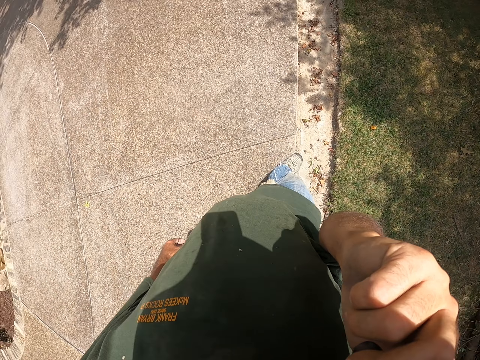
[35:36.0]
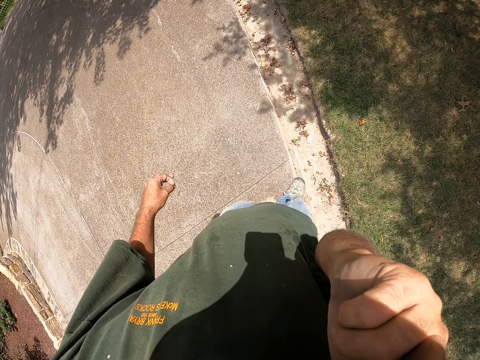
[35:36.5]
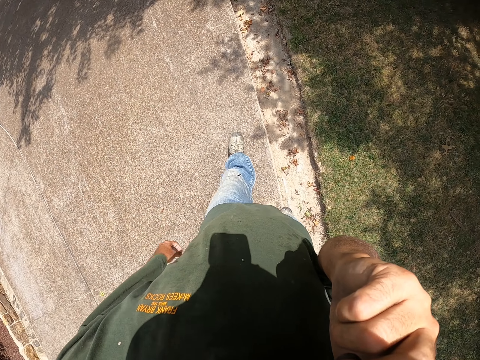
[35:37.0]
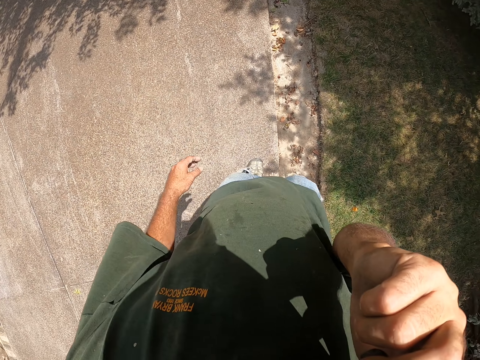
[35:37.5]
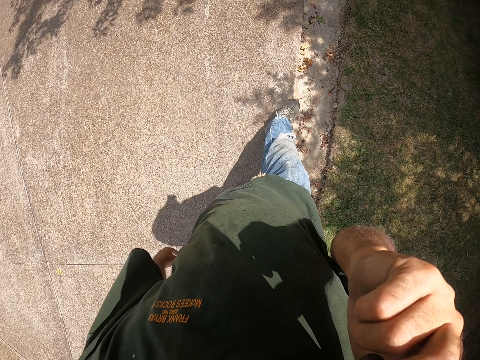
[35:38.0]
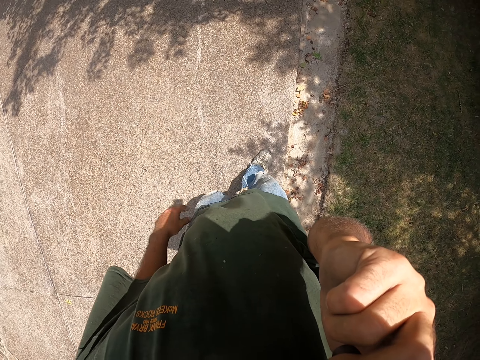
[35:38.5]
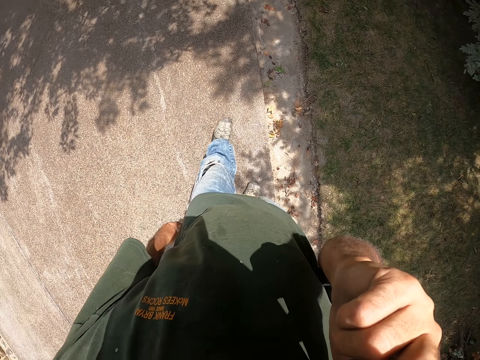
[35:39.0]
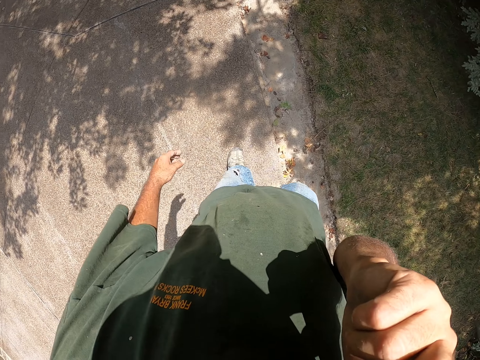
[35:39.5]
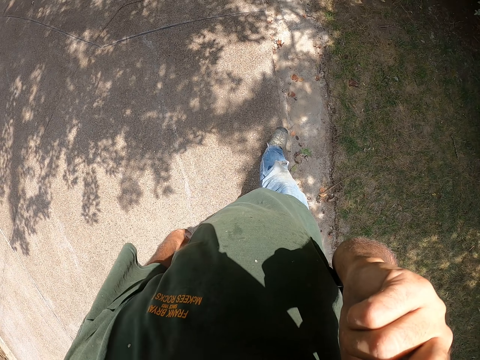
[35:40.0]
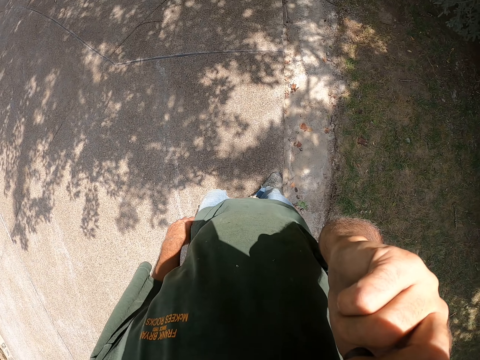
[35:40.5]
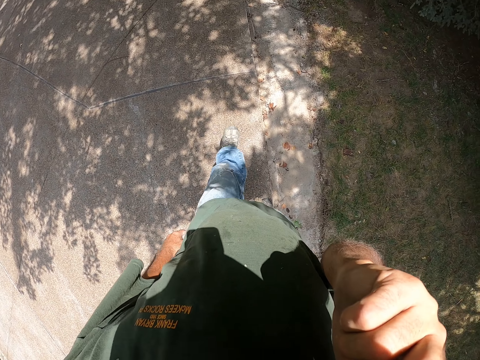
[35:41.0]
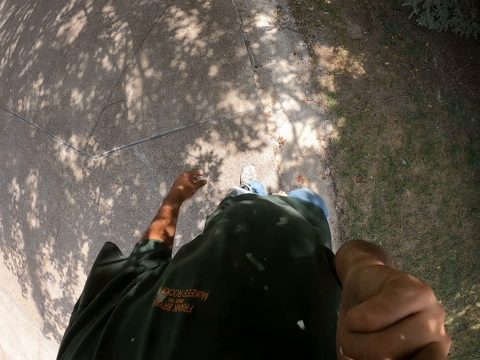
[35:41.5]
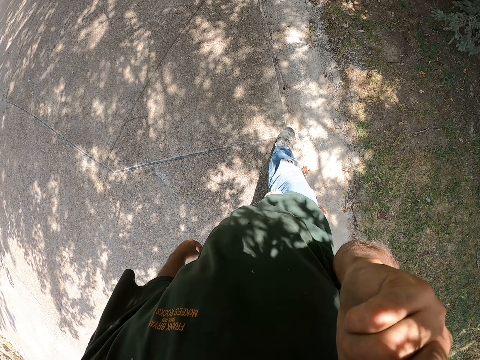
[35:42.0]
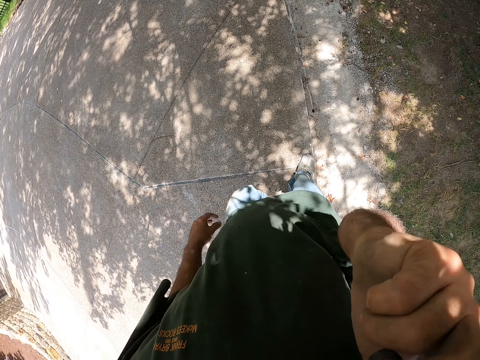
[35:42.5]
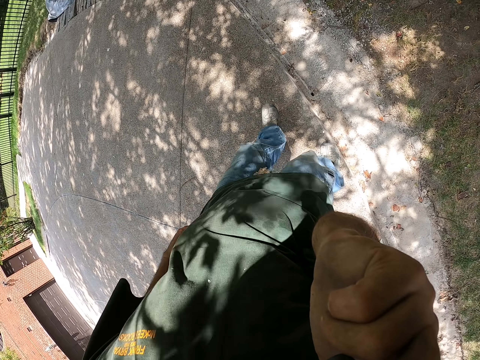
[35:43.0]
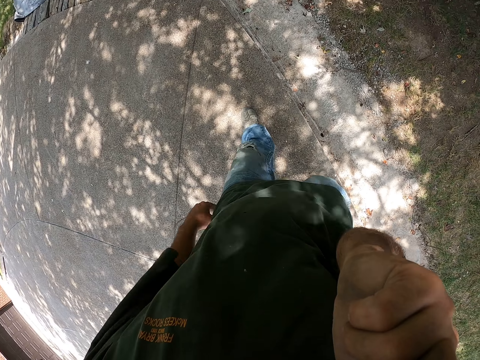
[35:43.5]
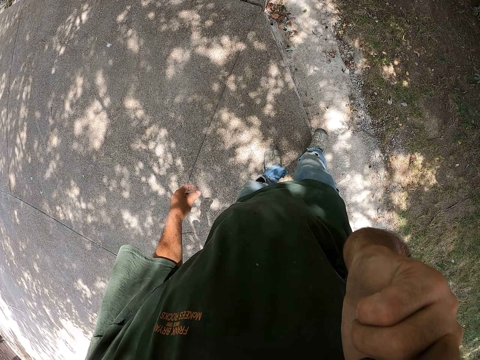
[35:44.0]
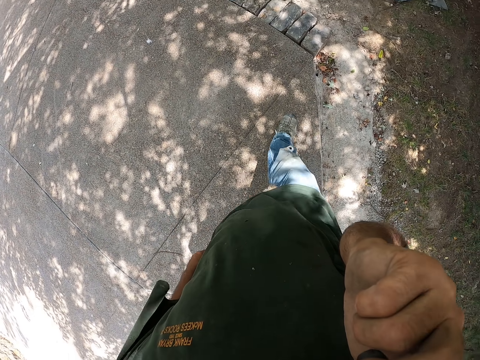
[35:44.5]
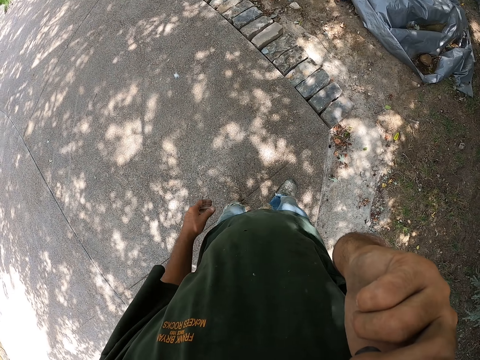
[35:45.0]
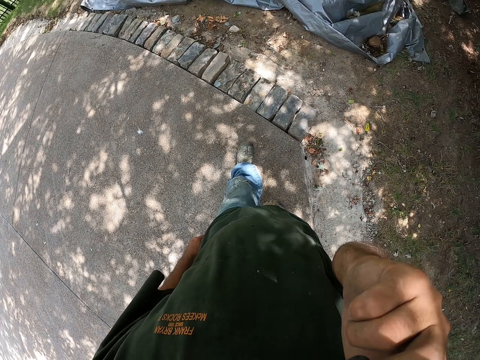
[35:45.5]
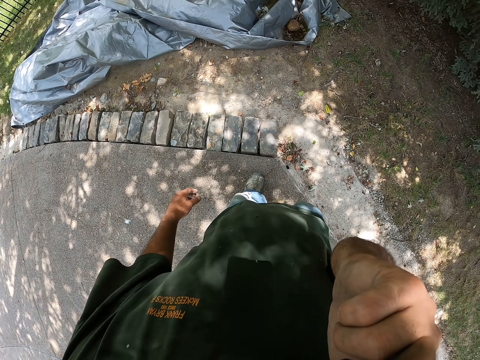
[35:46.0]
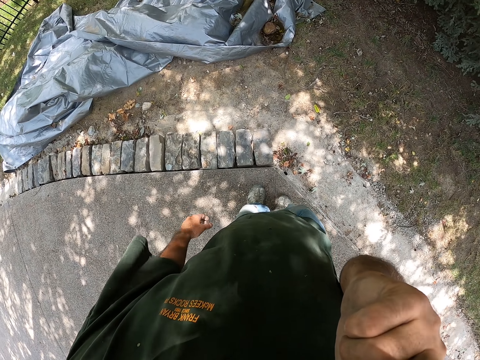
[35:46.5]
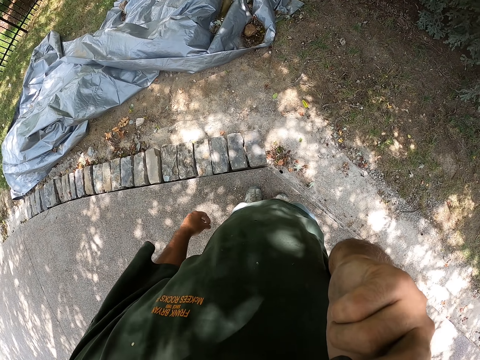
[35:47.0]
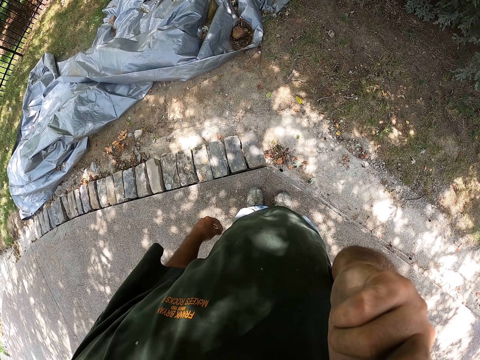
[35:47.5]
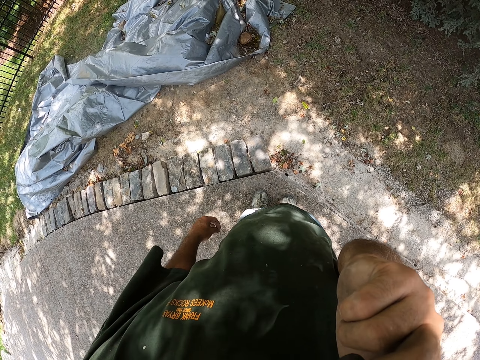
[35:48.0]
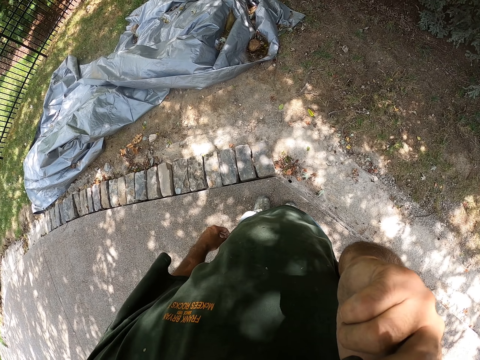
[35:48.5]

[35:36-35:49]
The camera wearer walks on the pavement.

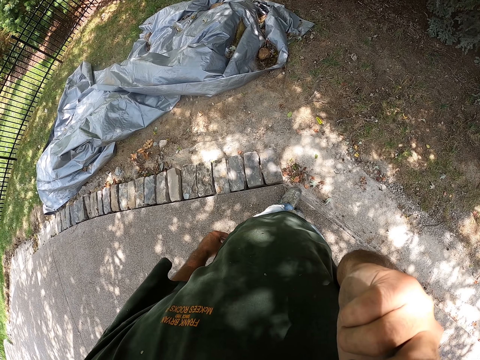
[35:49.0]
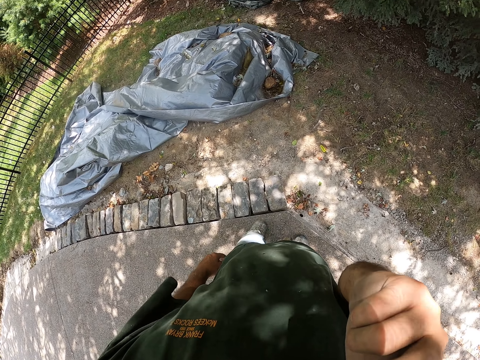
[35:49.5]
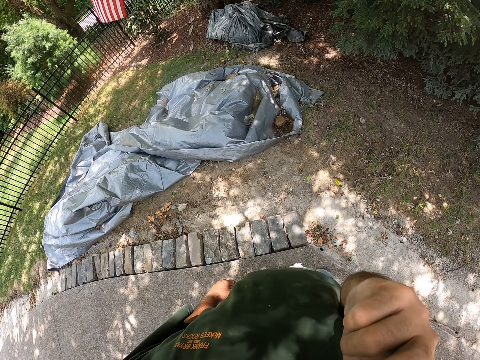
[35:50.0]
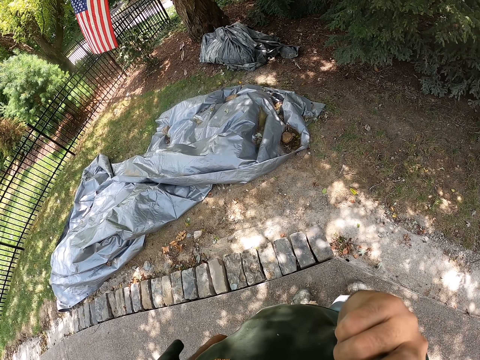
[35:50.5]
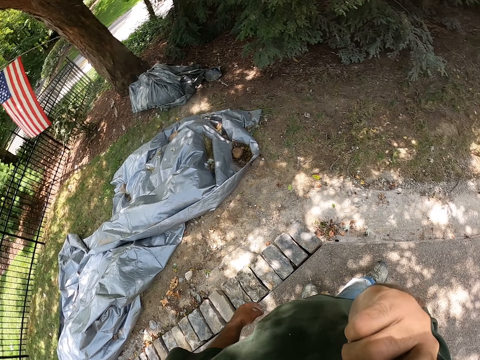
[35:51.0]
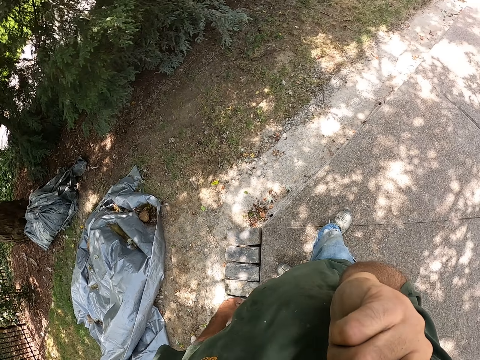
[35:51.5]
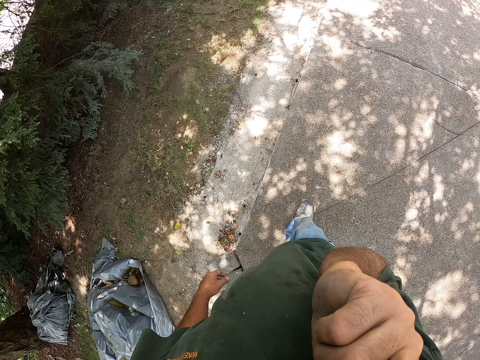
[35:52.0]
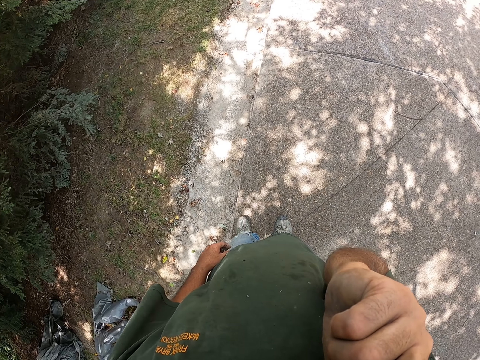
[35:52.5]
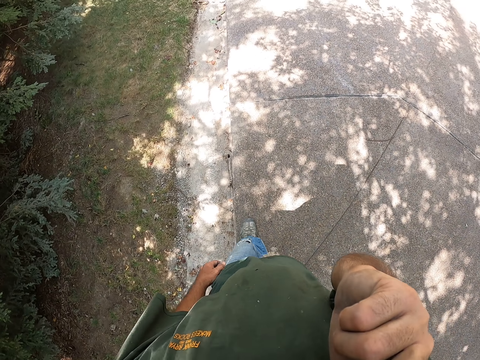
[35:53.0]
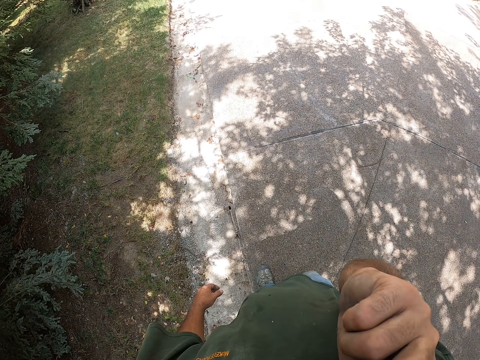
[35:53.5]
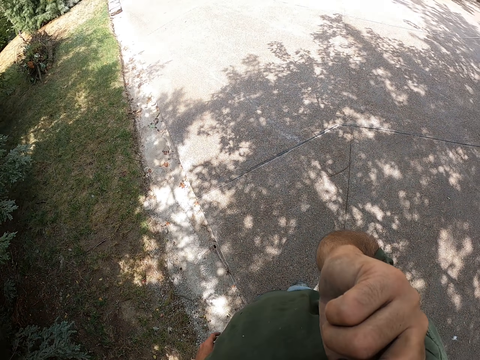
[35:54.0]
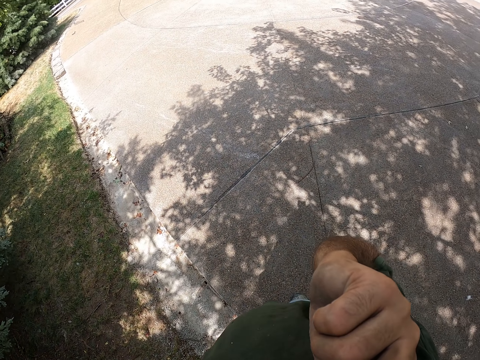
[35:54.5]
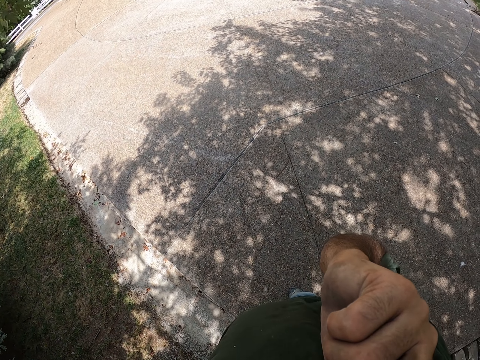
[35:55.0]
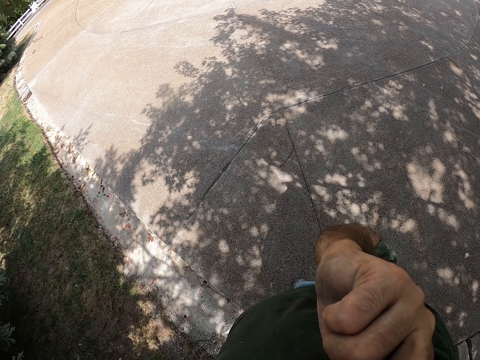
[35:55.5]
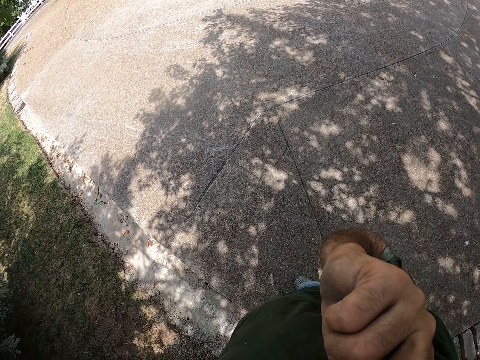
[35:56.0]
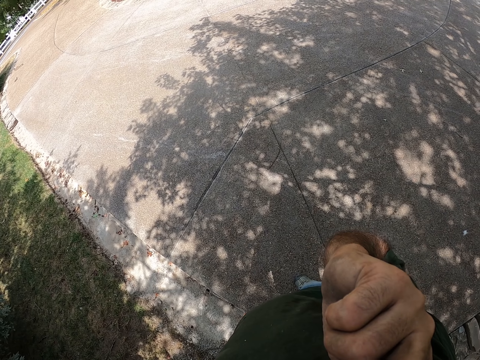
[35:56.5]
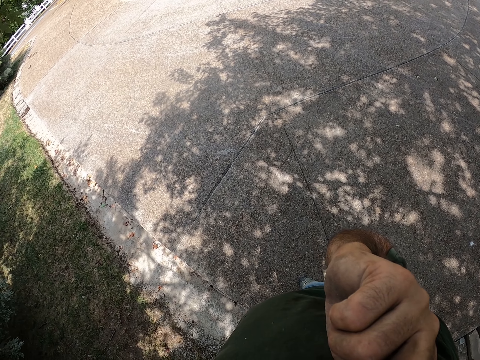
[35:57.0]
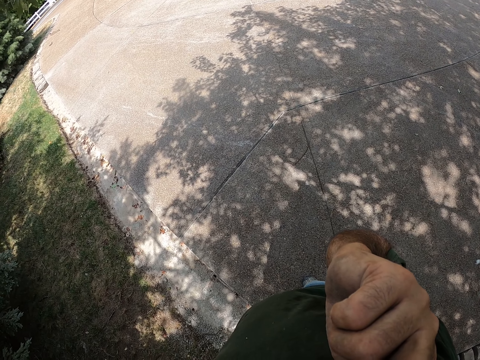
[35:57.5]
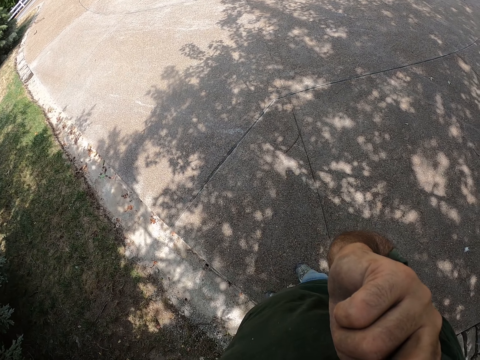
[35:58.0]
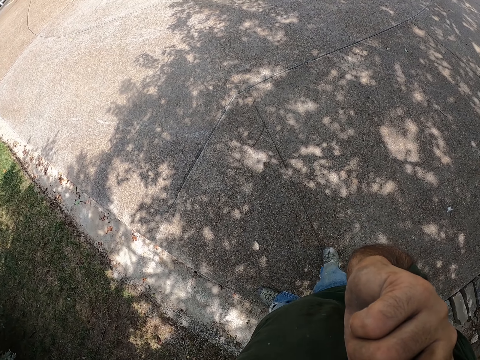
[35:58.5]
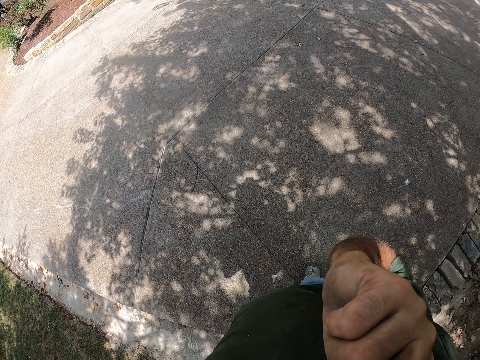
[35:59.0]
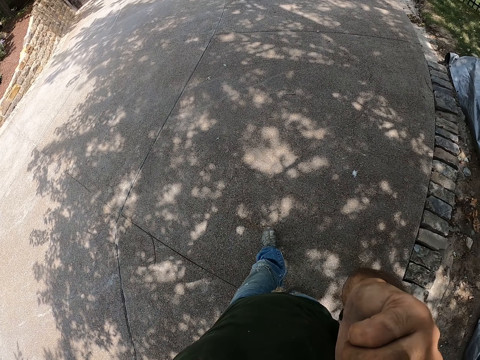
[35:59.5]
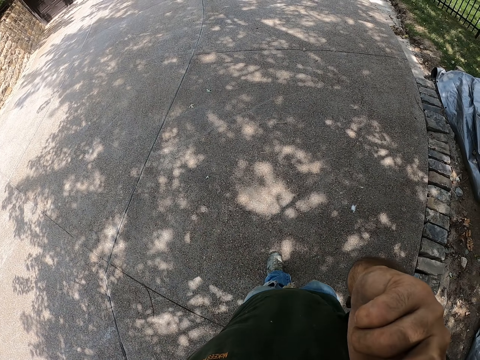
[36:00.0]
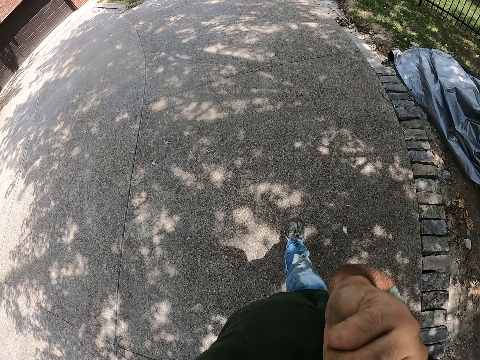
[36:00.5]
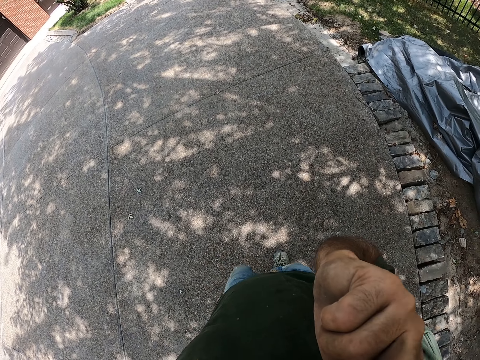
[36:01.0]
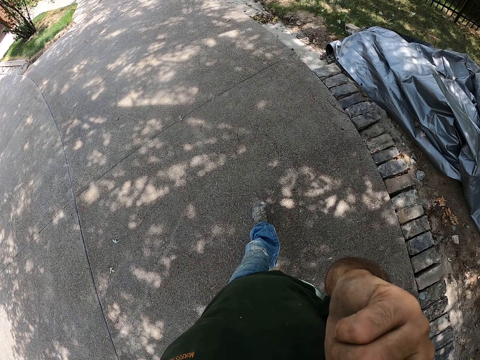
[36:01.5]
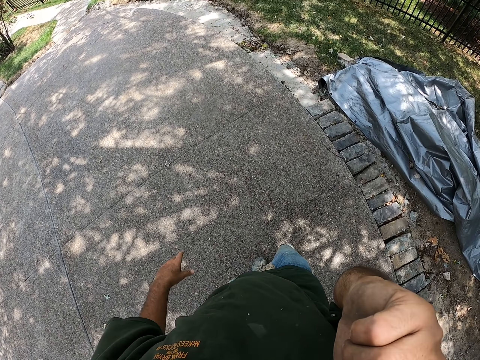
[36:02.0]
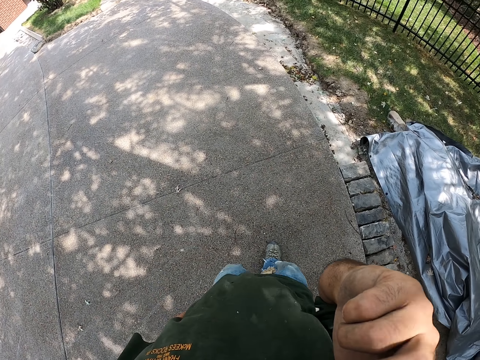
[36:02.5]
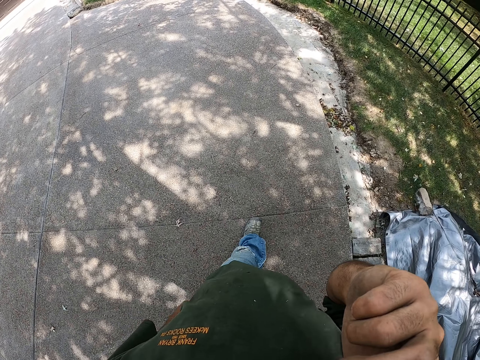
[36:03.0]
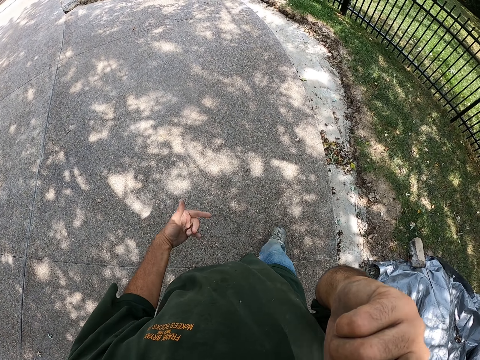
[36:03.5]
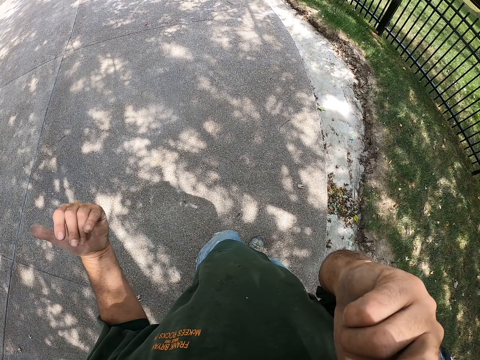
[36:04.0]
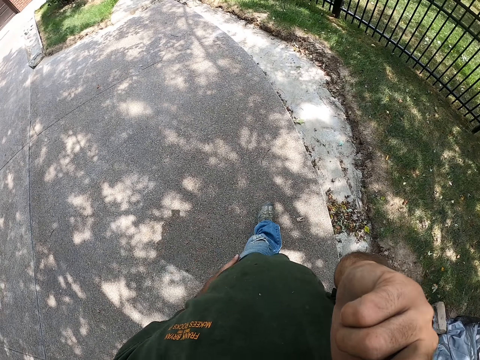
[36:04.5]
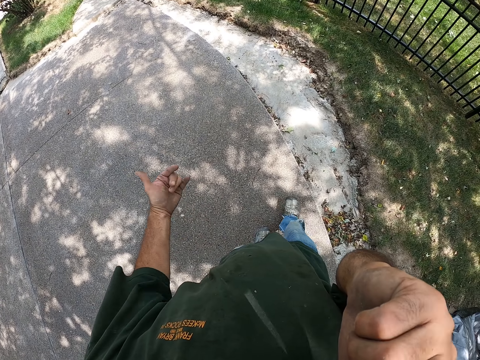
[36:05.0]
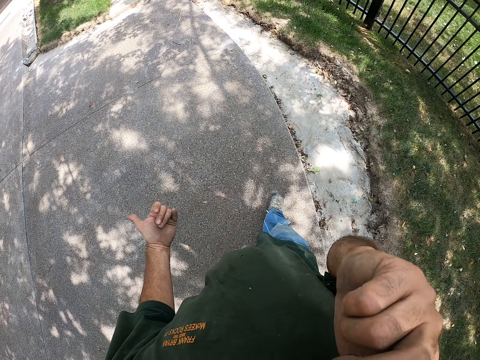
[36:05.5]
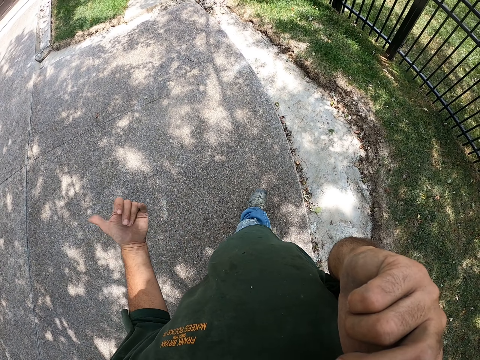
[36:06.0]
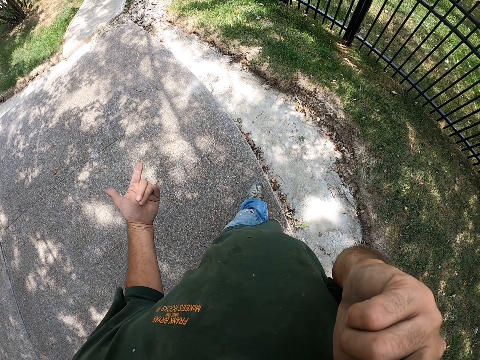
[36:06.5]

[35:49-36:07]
The camera wearer looks around. He walks around. He stands on the pavement. He walks on the pavement. He waves his hand.
